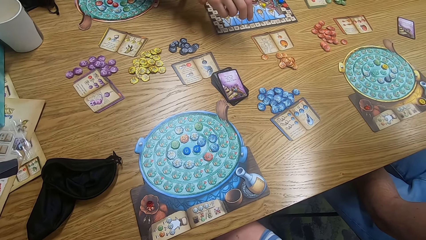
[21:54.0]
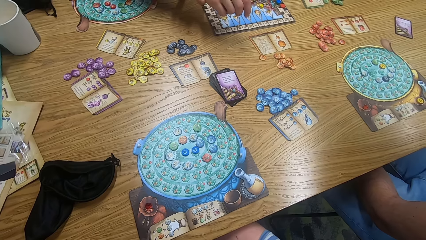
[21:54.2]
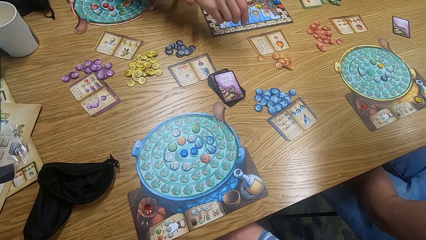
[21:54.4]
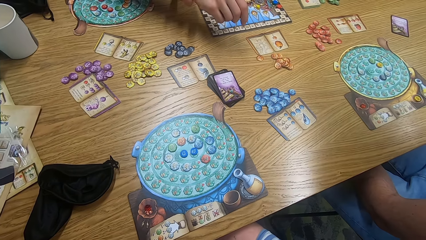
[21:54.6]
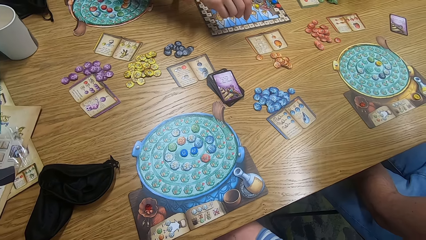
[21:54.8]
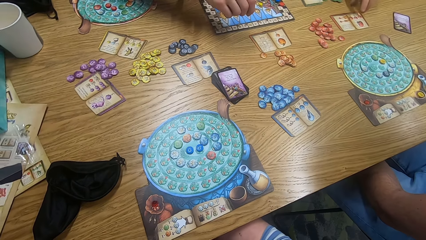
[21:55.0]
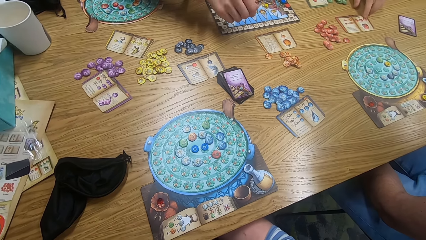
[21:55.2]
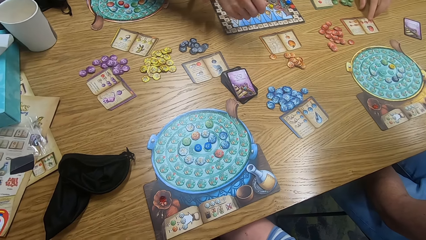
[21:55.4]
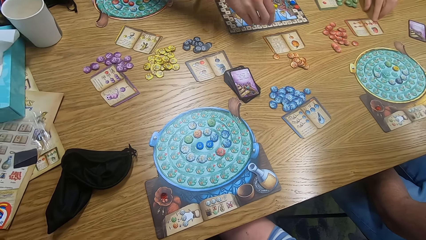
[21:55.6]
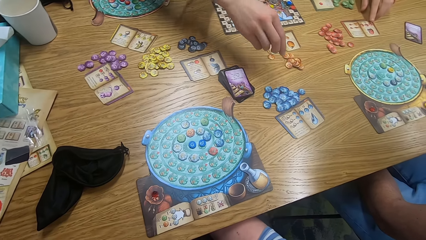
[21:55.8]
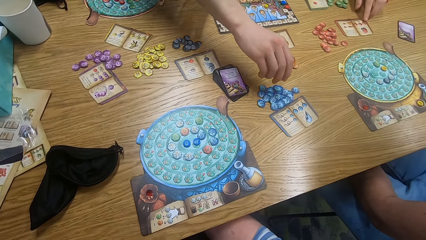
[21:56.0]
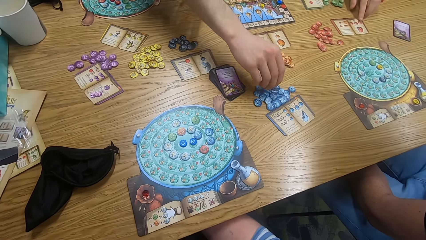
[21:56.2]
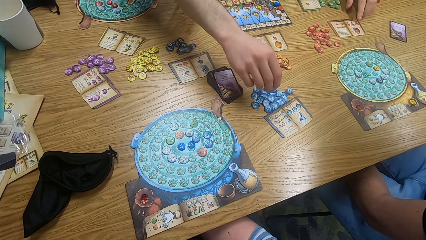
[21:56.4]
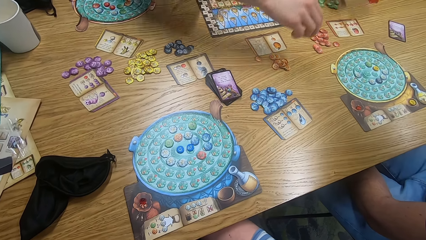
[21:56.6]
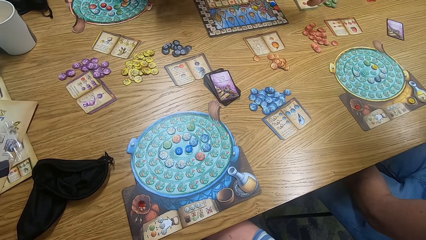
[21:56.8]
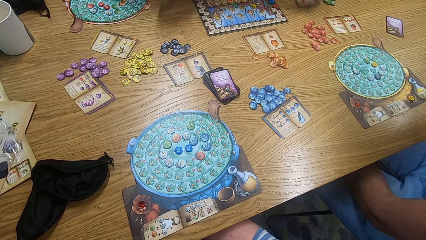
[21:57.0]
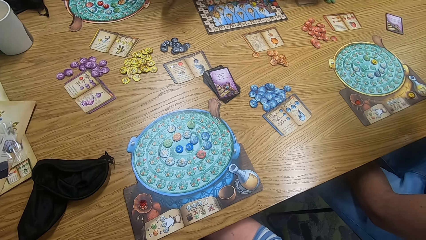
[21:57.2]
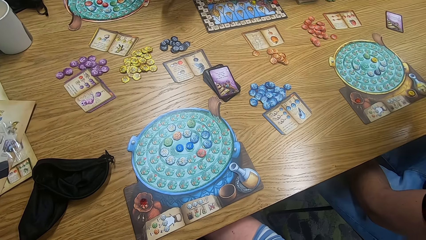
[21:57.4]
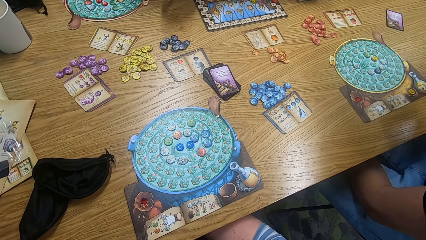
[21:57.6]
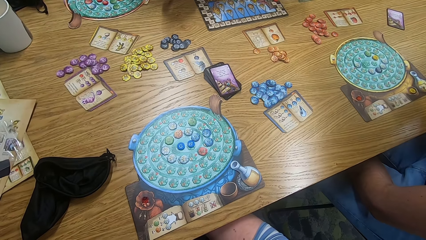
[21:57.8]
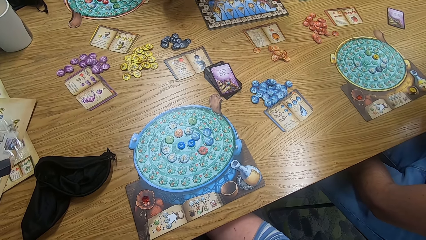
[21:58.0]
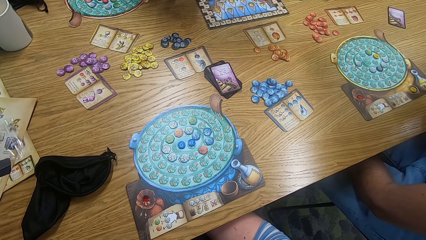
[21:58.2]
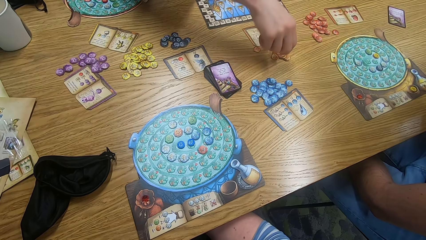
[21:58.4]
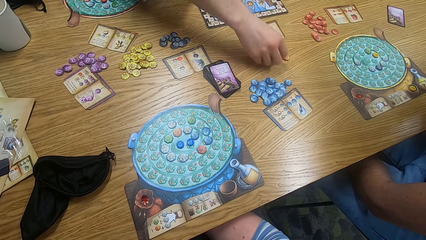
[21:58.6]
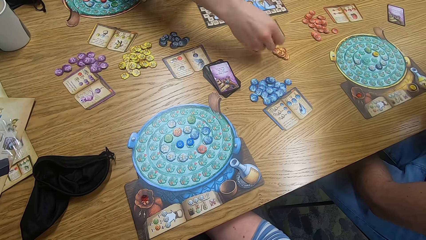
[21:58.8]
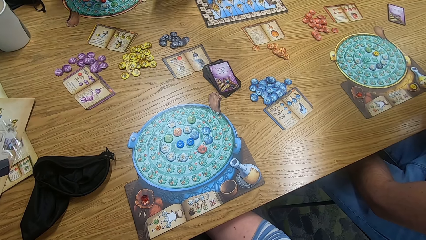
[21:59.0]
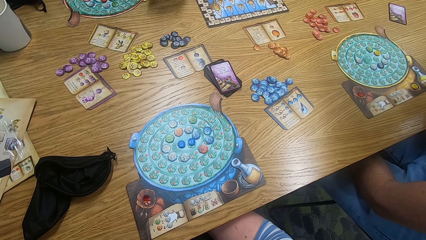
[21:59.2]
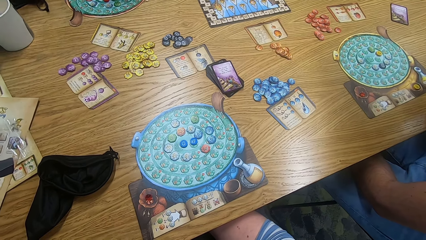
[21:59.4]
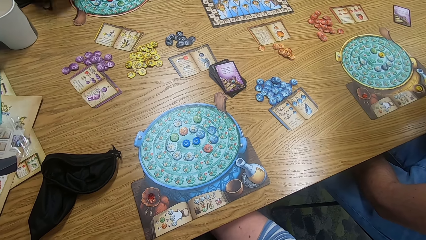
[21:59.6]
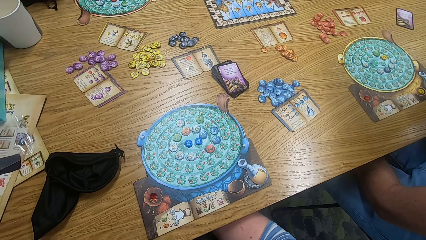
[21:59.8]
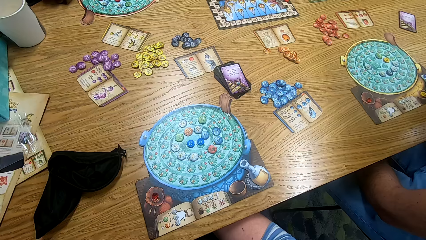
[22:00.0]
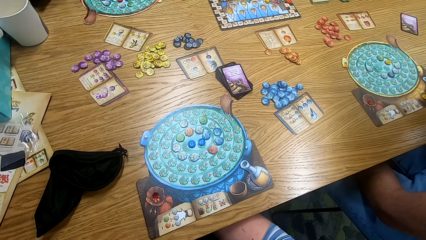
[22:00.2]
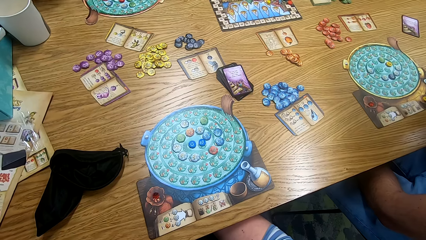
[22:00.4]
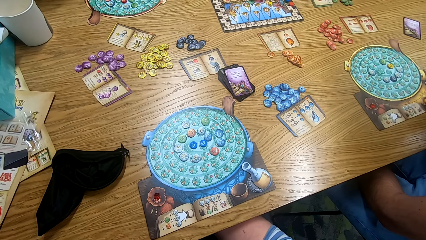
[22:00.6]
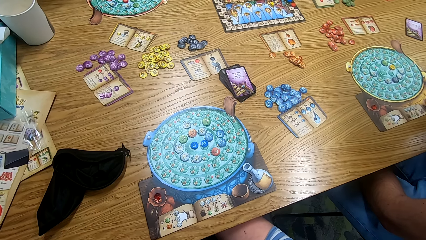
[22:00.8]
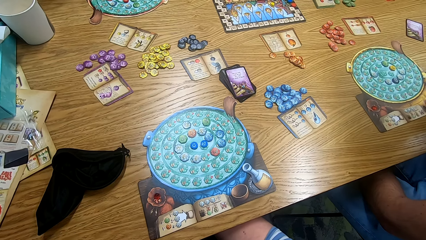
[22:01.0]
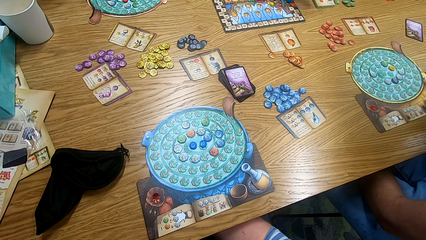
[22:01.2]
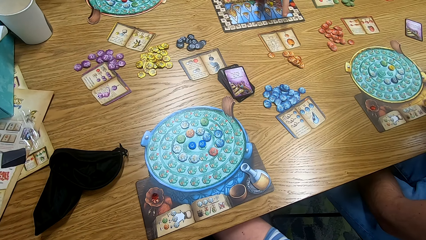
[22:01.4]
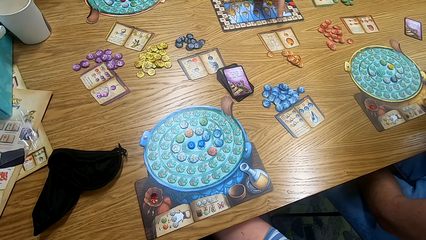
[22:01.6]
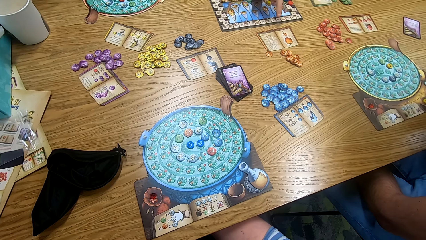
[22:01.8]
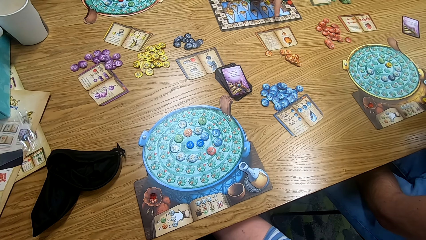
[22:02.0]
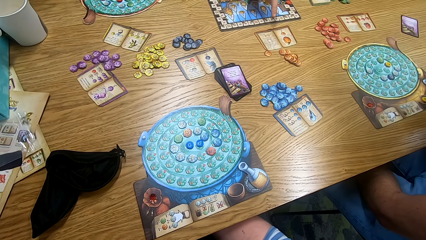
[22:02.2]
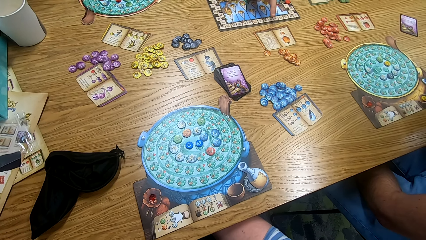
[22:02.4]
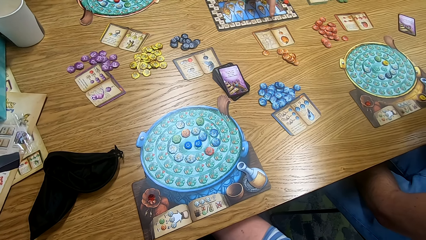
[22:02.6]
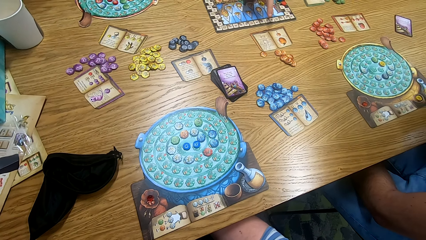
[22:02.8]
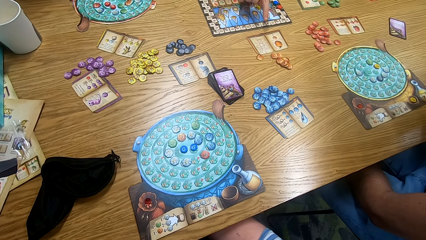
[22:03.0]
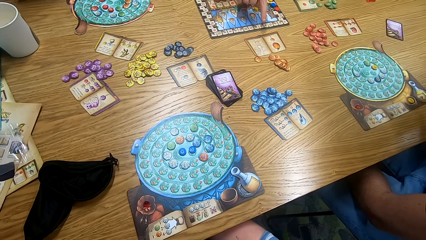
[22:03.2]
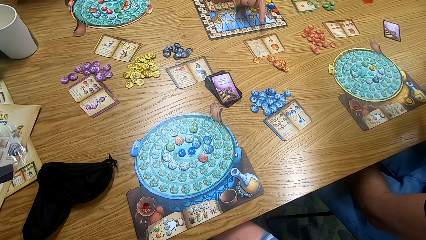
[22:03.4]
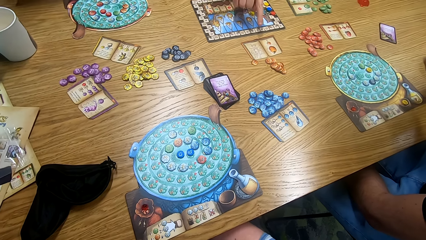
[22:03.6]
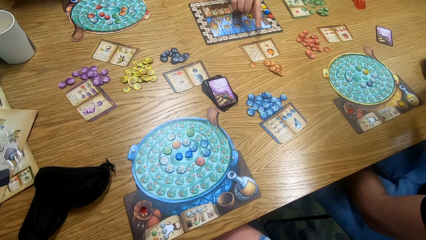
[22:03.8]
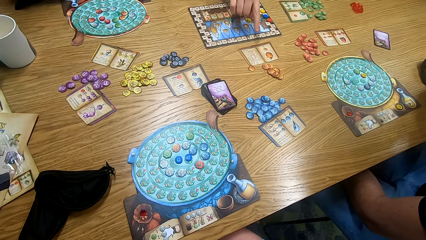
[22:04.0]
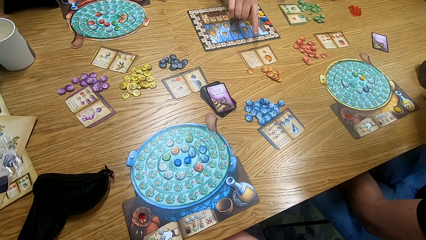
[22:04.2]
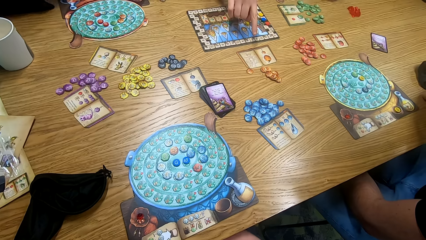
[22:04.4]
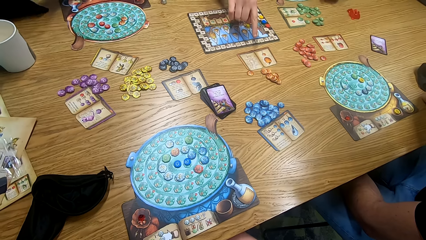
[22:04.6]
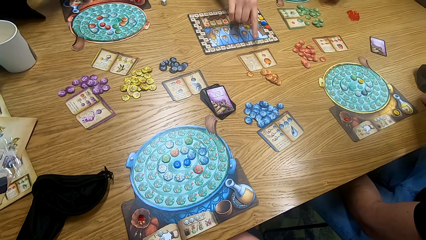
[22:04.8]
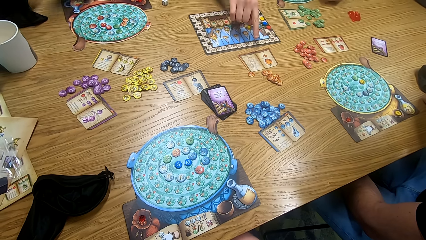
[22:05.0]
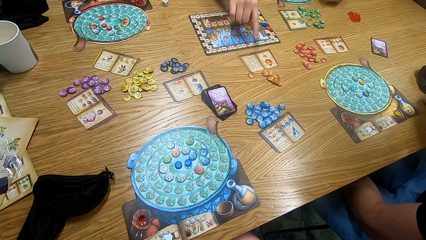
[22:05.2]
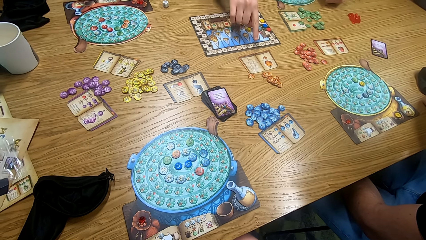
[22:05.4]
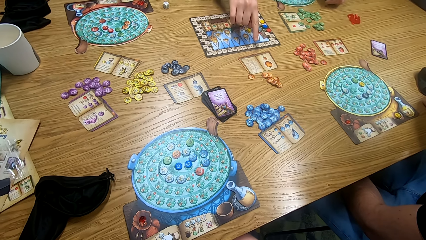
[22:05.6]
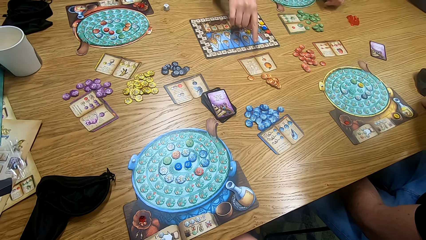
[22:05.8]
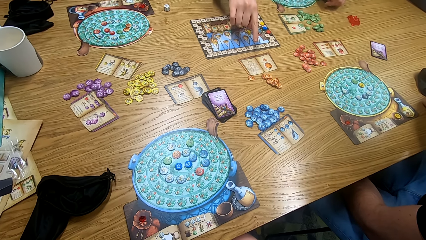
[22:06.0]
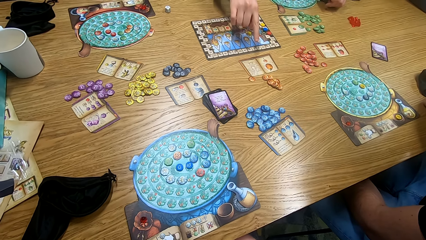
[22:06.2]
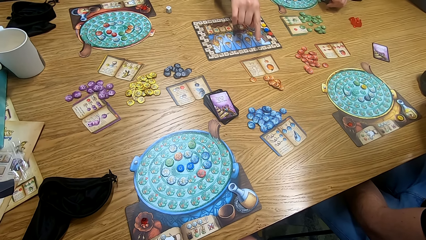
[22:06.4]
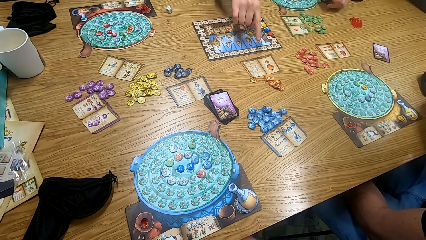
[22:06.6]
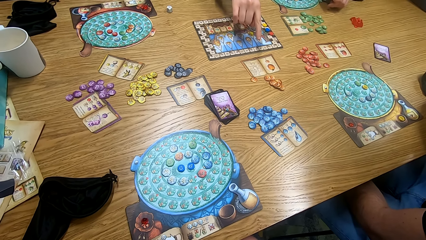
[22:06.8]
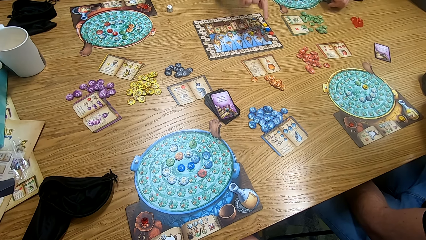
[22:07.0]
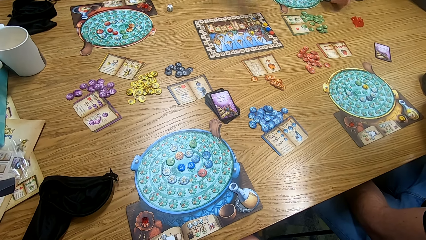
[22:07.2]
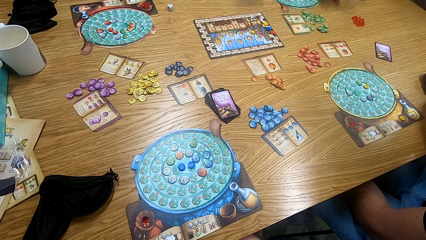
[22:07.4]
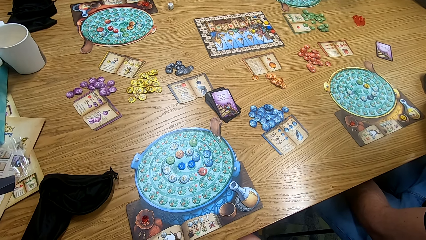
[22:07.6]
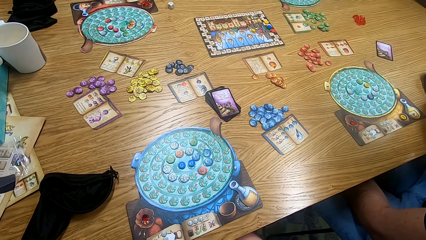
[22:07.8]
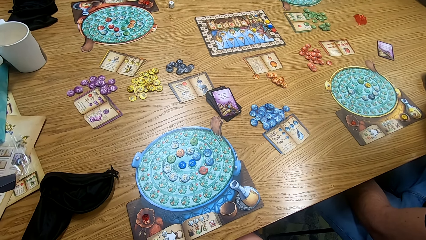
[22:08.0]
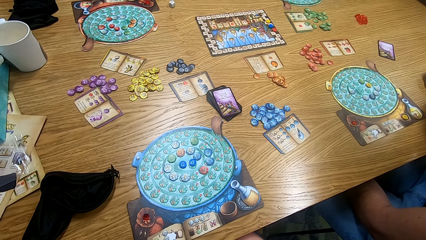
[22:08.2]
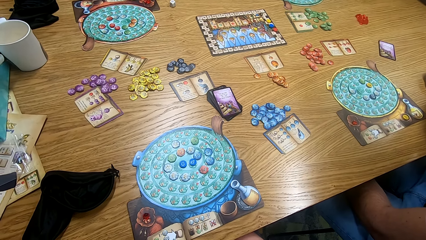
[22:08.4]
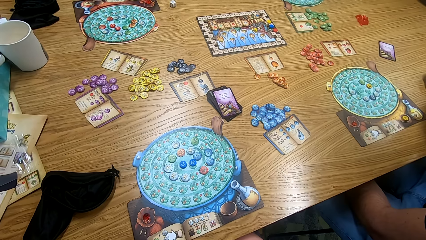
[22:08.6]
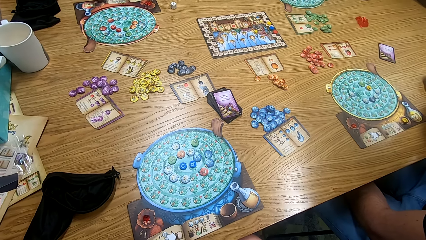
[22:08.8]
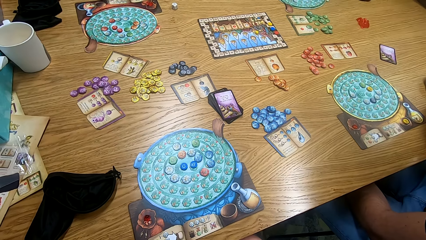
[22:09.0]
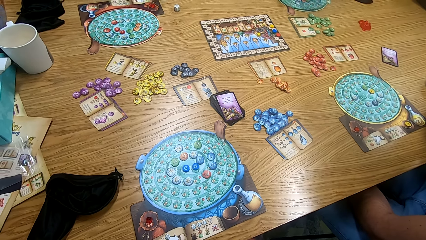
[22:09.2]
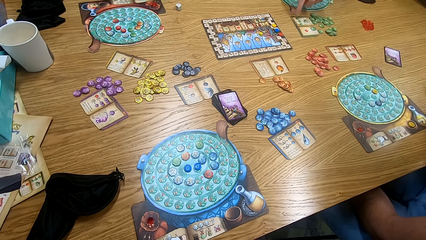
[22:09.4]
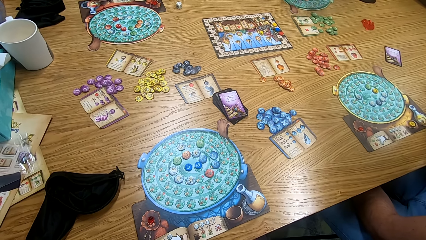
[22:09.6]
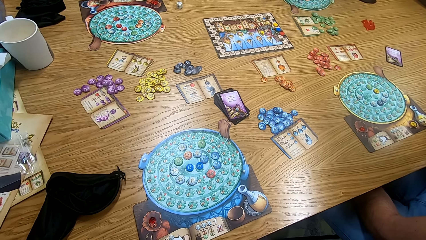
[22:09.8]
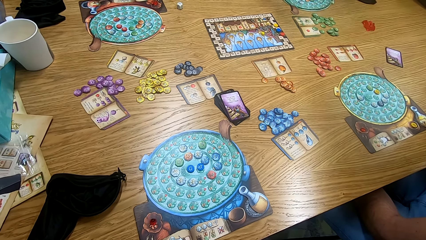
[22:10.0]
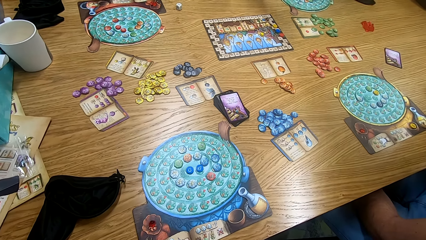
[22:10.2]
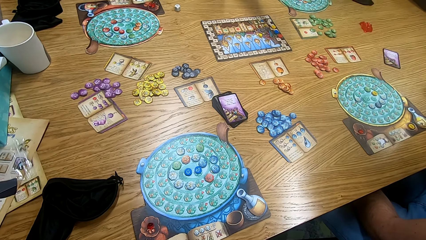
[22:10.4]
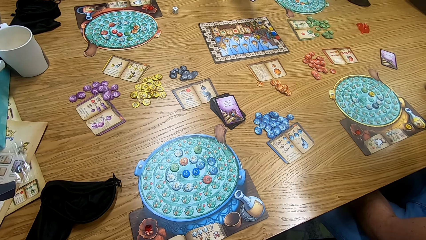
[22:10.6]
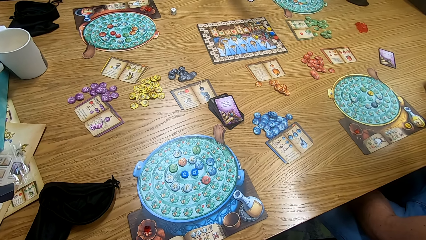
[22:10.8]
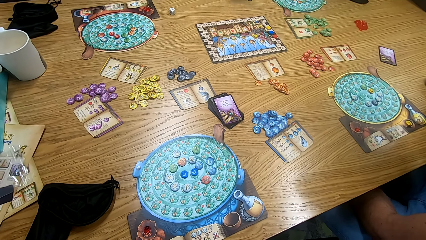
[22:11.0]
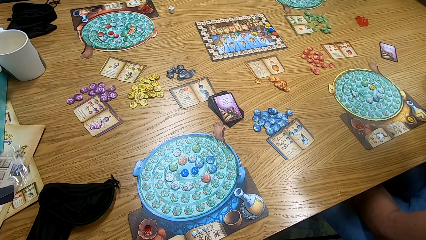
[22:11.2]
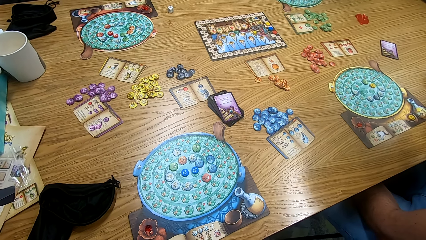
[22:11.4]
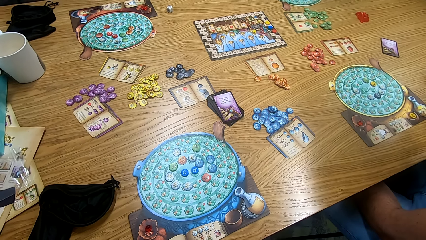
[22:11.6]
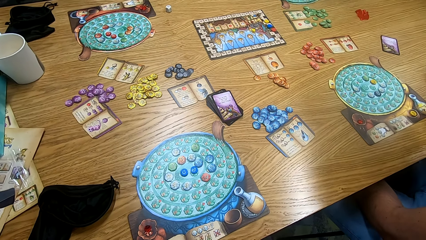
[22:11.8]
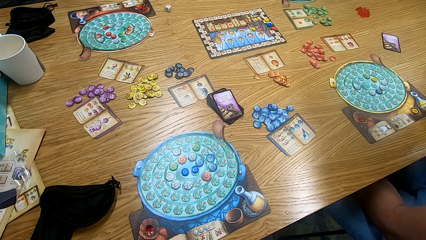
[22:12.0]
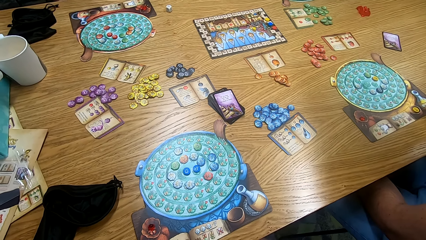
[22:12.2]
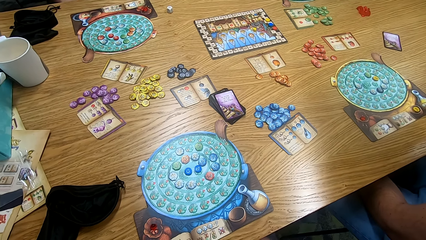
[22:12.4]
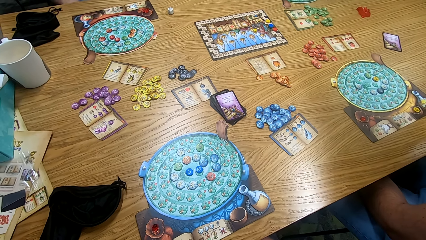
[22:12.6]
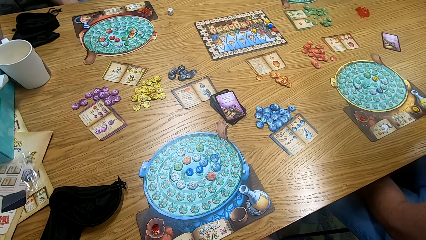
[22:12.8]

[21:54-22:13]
A man plays the game. Another man plays the game. A person plays scrabble. The camera wearer looks around. The first man plays the game. Another person points at the tiles. The camera wearer looks around. The first man plays the game. The camera wearer looks around.
